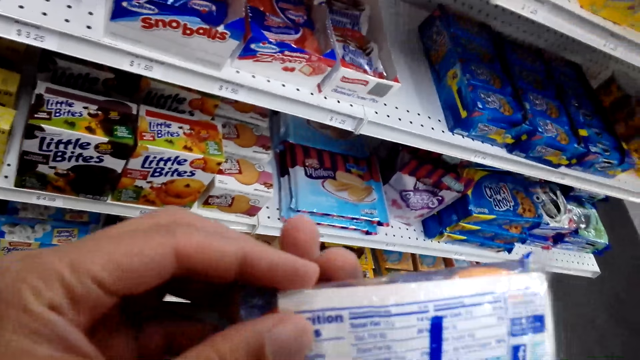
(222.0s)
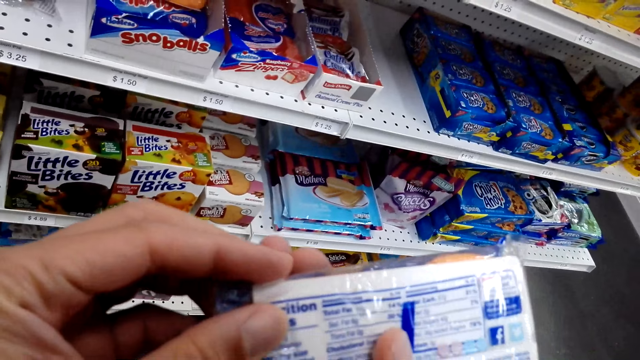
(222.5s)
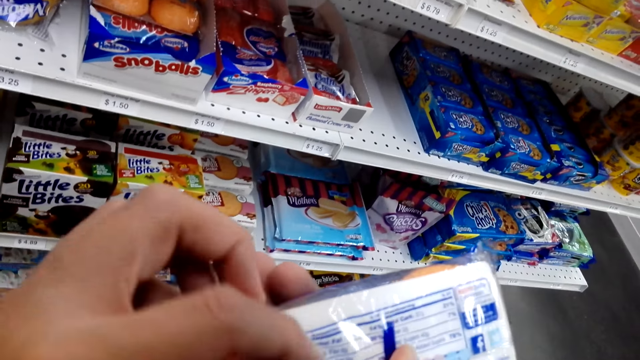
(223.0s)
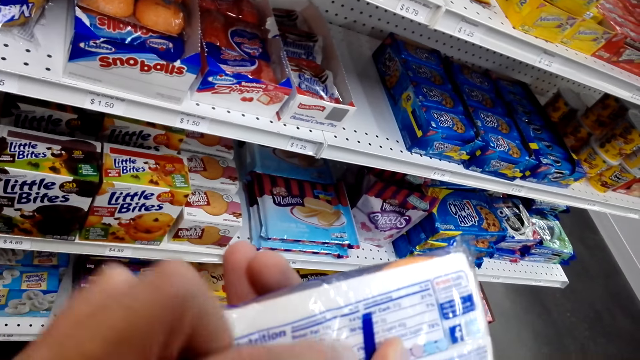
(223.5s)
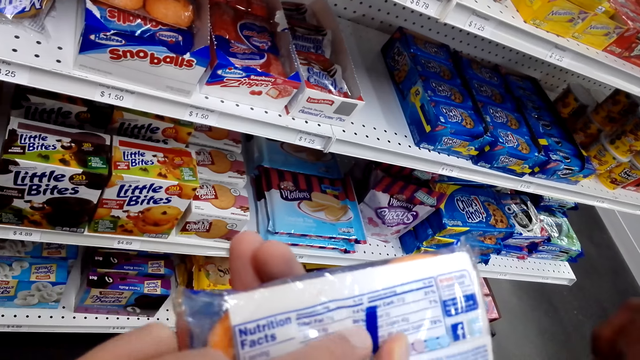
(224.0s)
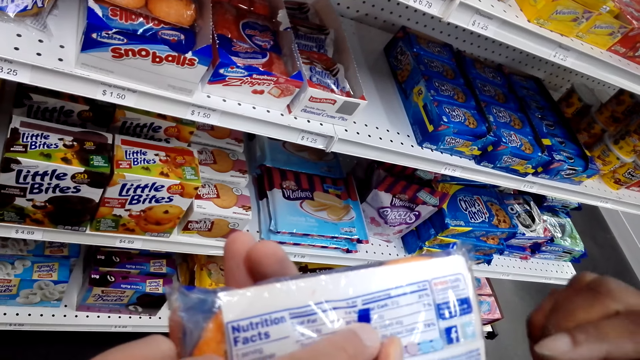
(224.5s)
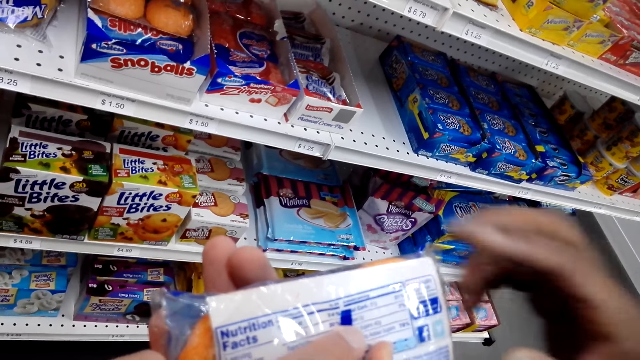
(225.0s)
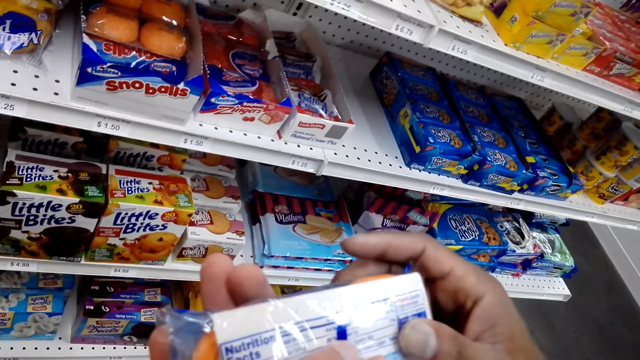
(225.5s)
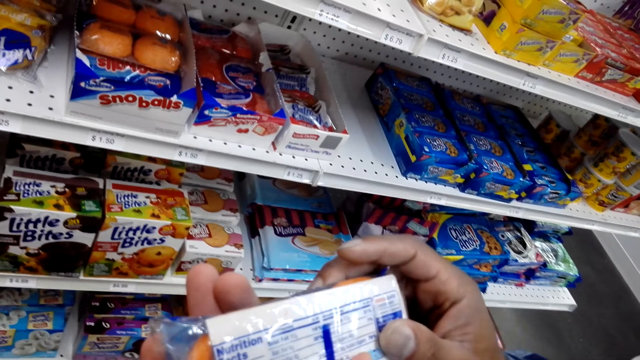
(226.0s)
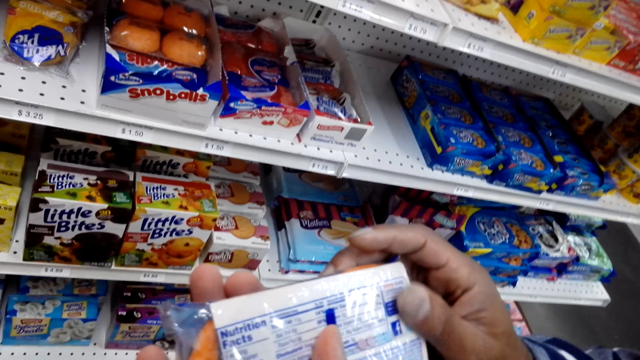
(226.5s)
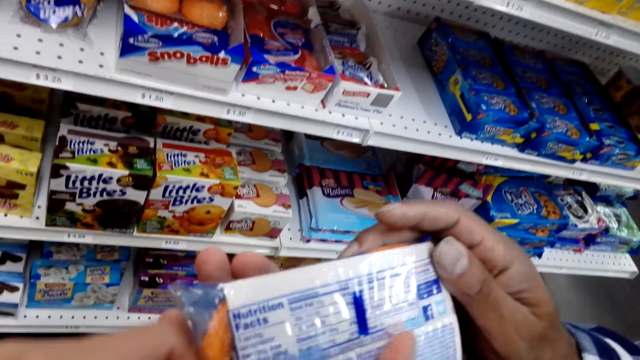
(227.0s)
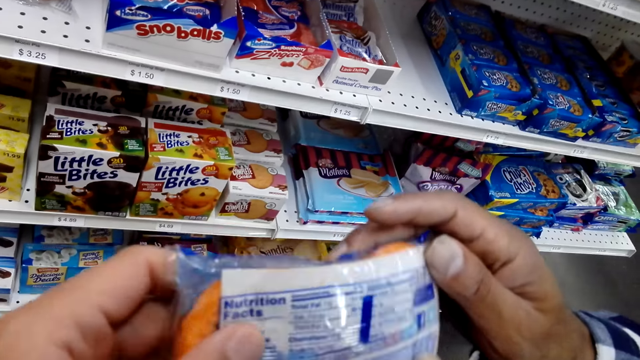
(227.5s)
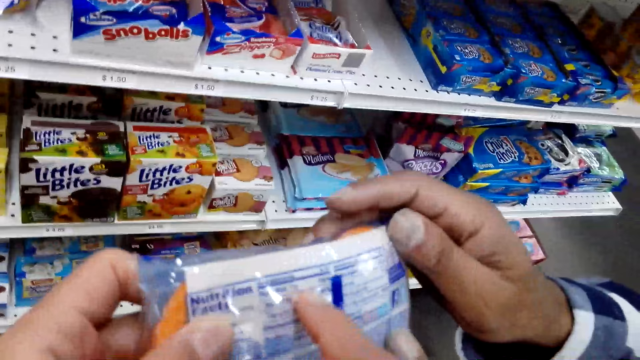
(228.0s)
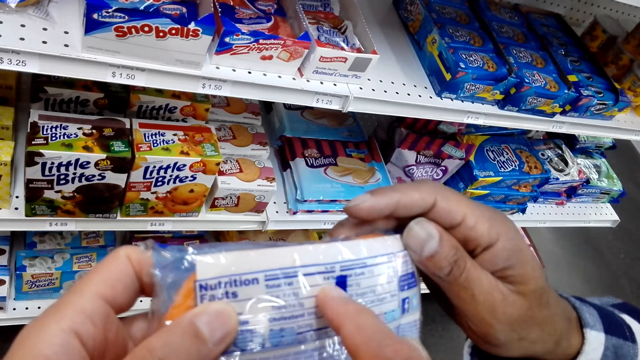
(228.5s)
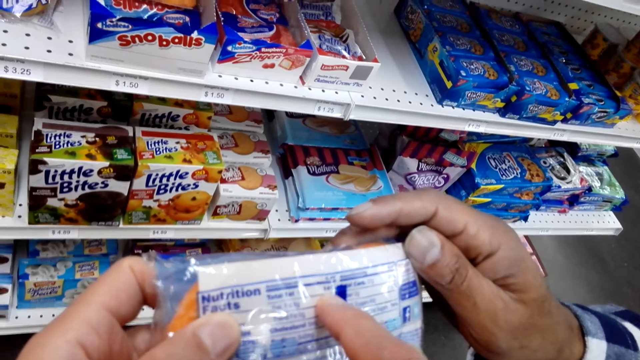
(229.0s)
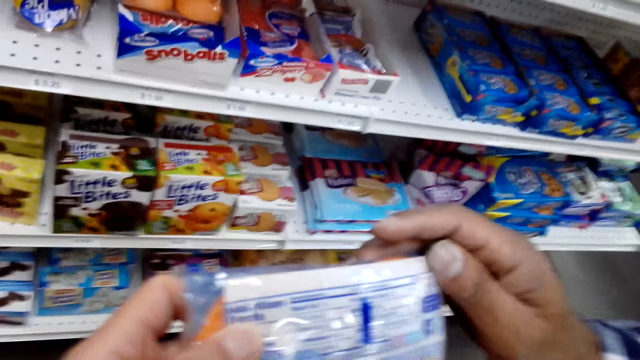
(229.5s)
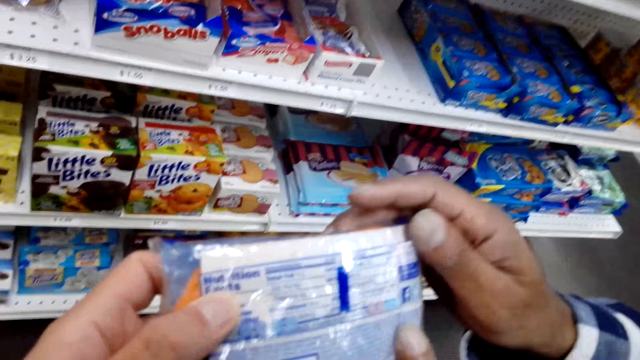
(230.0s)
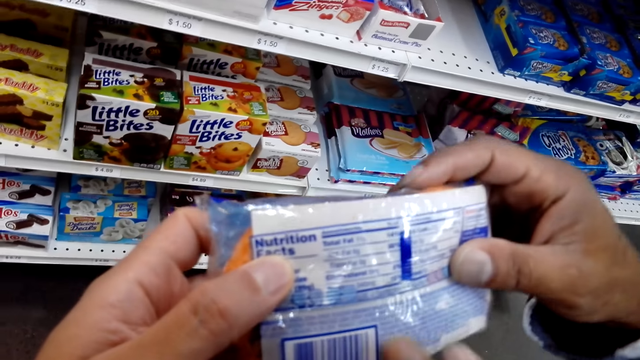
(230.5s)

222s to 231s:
The camera wearer looks at the snack. A man holds the snack.

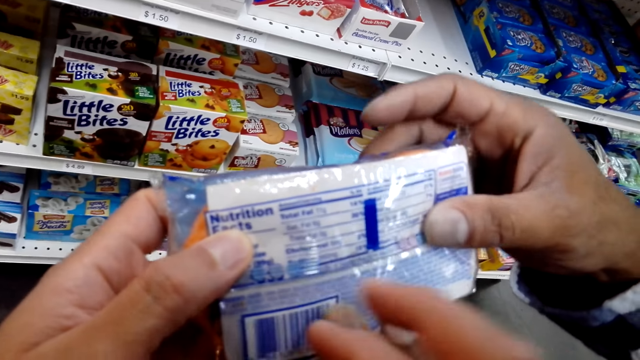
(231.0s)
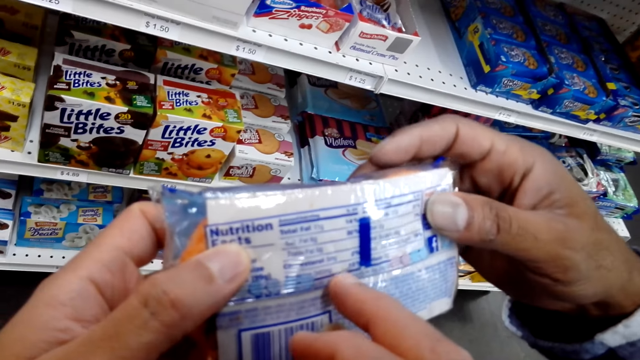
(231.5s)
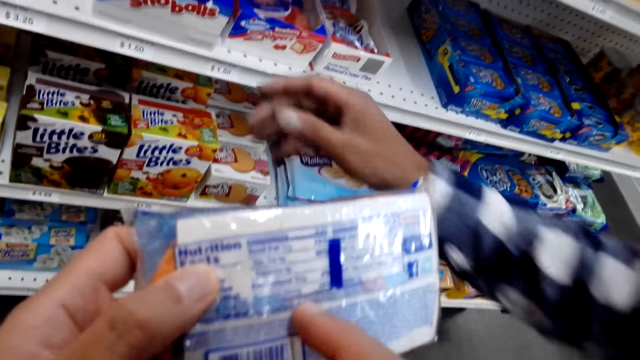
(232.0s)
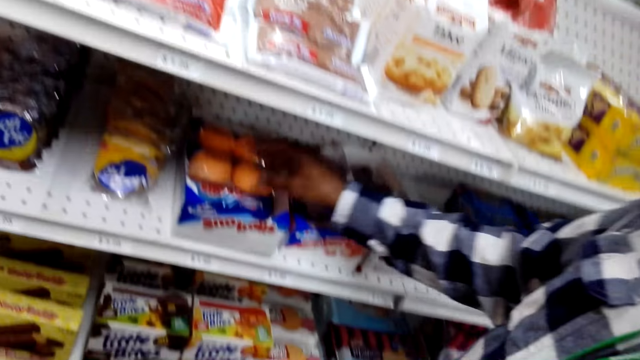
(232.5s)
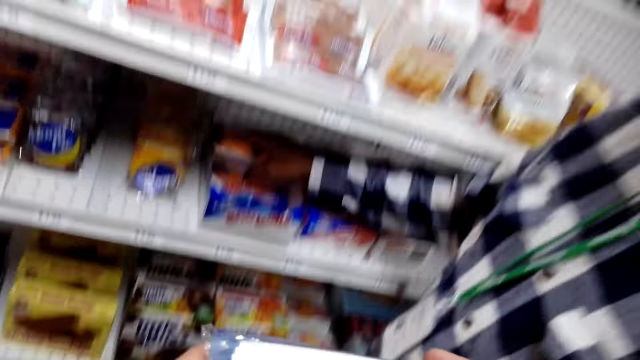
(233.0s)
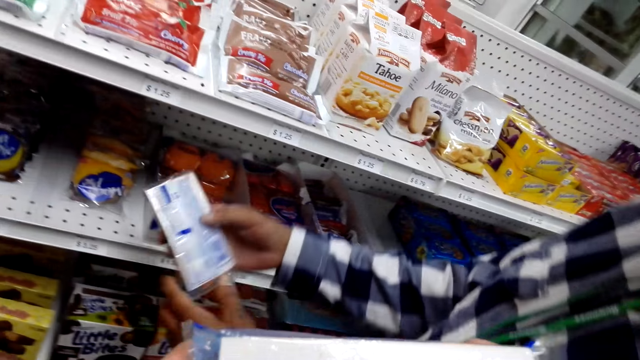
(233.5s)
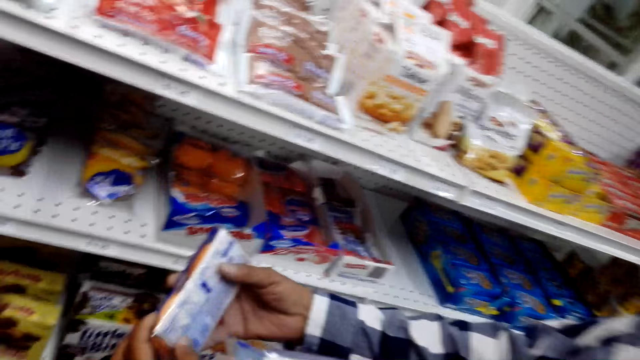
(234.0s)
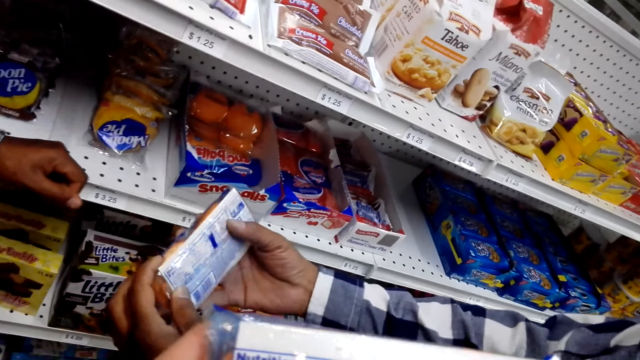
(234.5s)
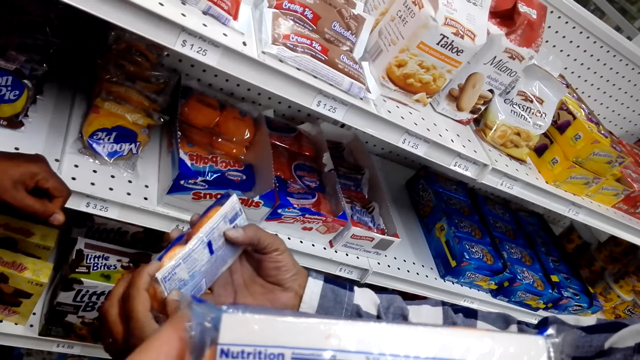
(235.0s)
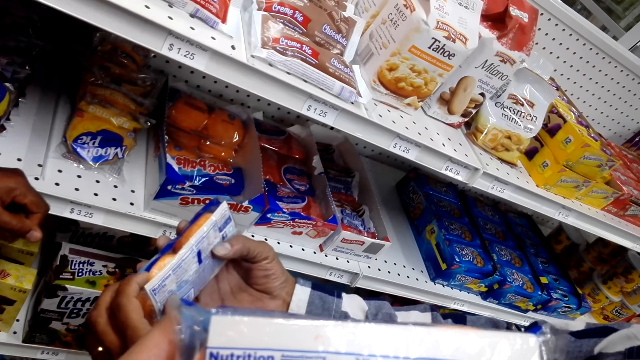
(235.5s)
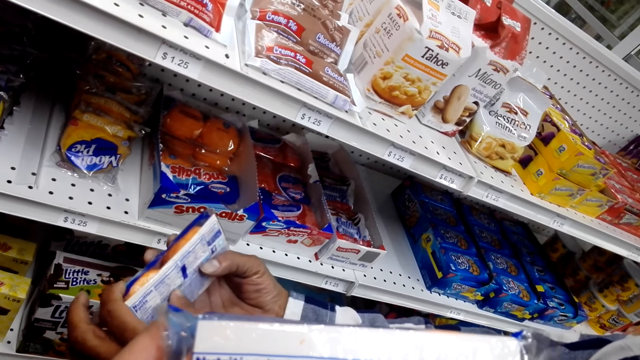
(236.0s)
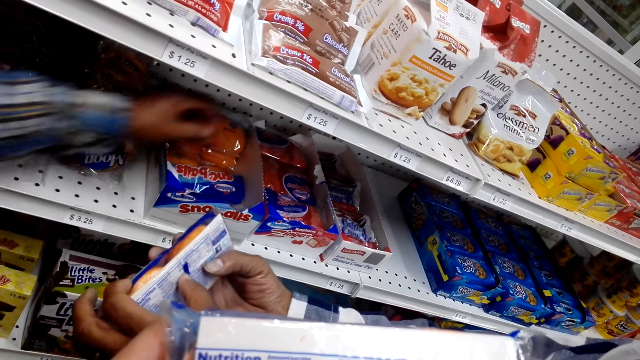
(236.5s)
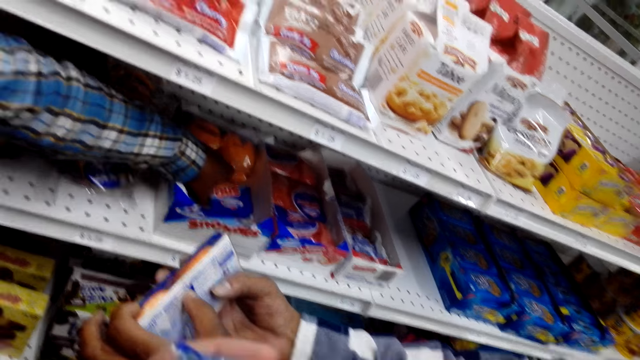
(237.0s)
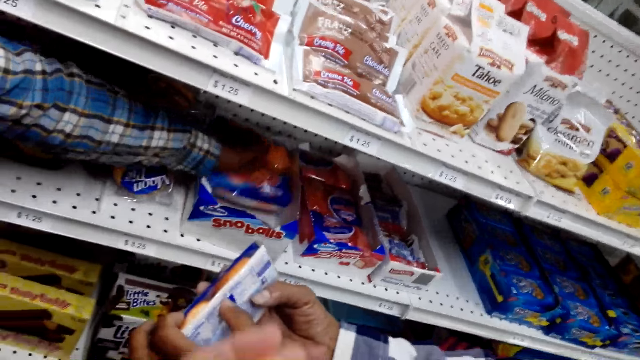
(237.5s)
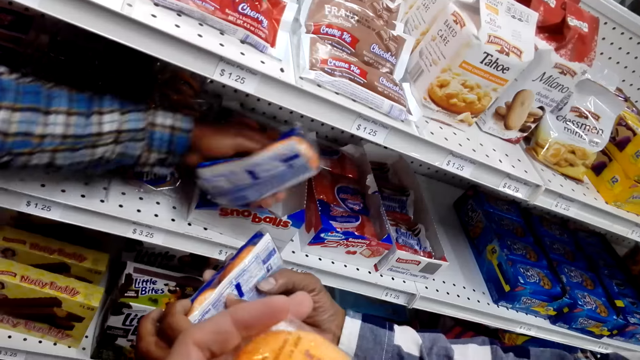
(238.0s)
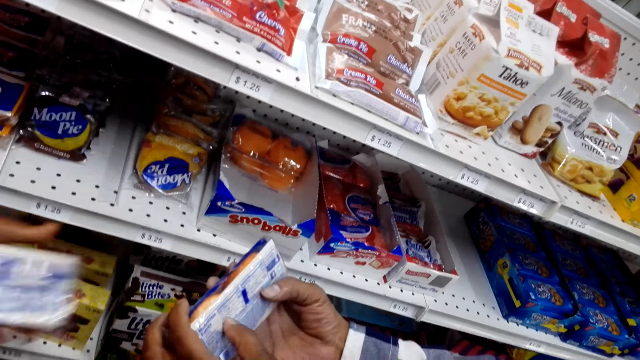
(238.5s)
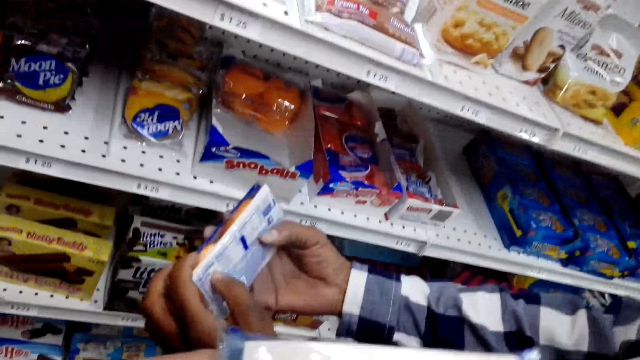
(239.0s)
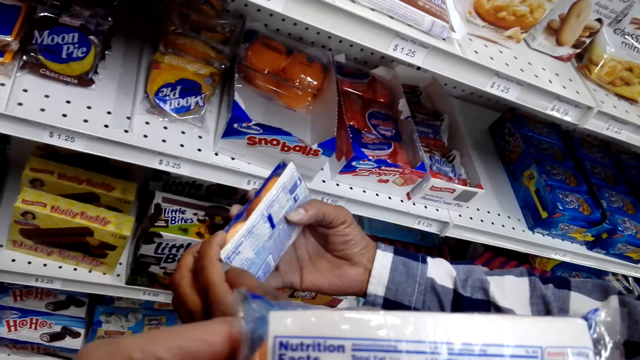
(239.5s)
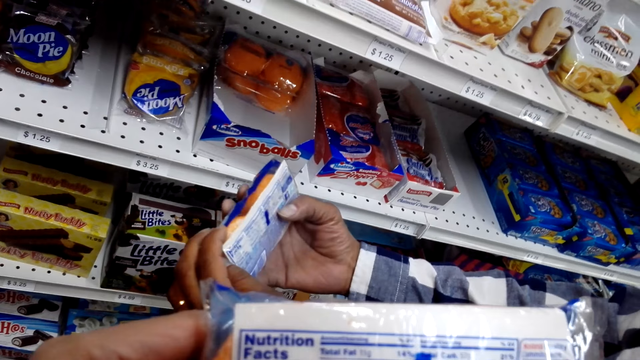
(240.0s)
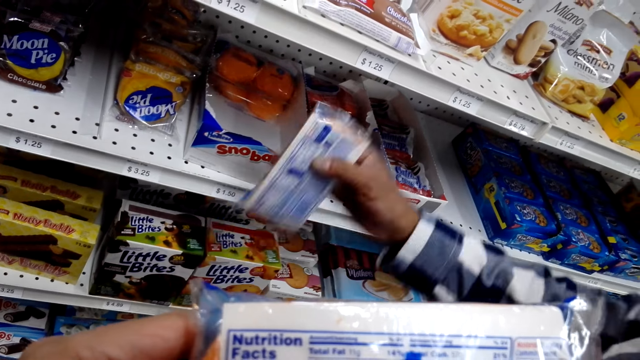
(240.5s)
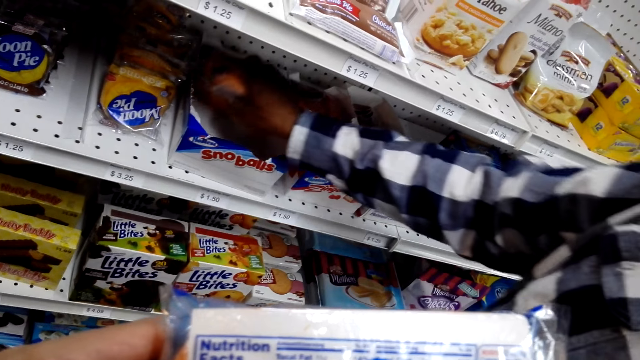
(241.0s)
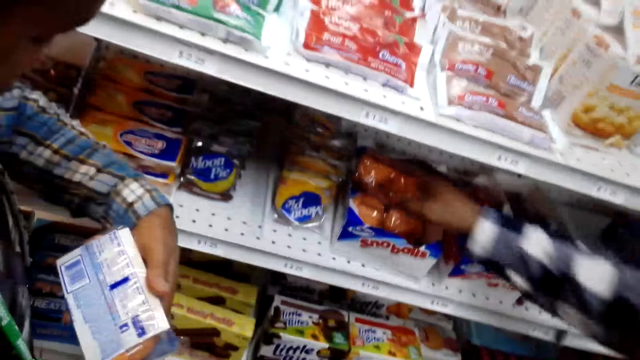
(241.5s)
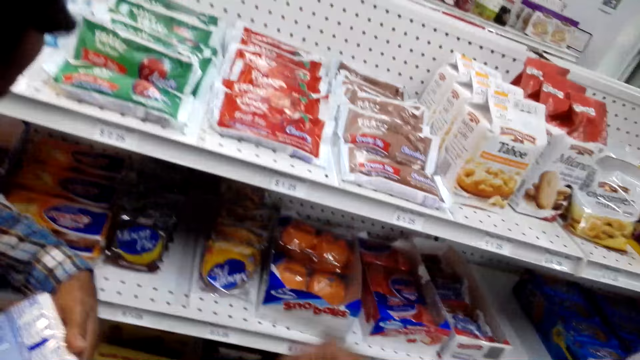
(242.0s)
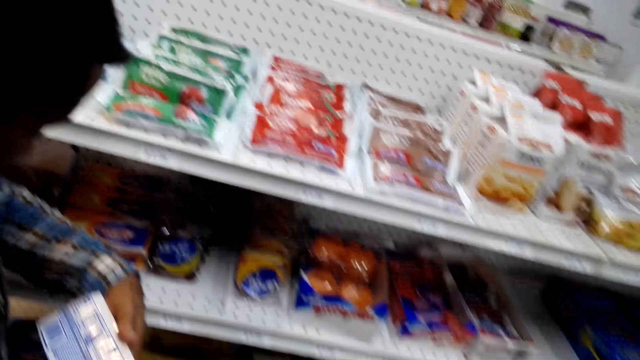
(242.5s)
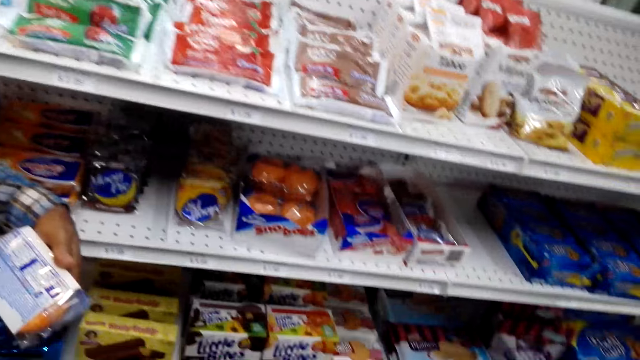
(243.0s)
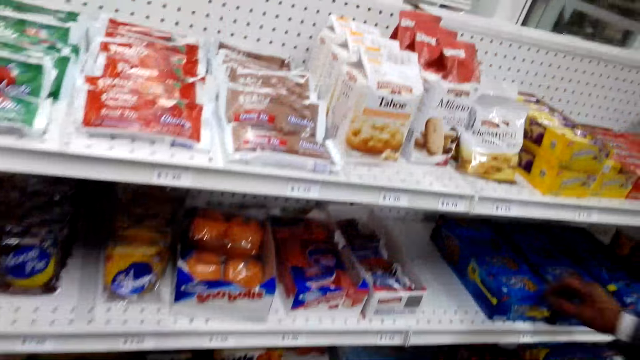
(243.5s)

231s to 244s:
A man picks up the snack. The camera wearer looks at the snack. The man looks at the snack. Another man picks up the snack. The first man puts the snack on the shelf. The other man looks at the snack.
